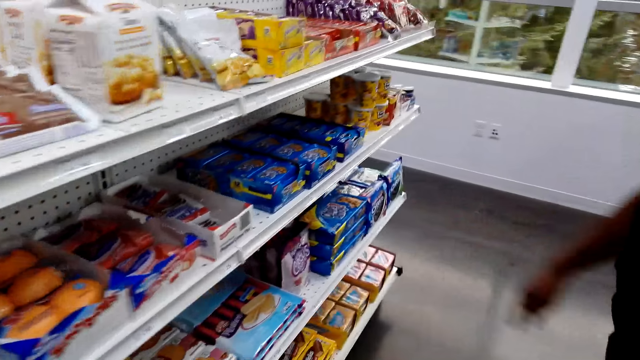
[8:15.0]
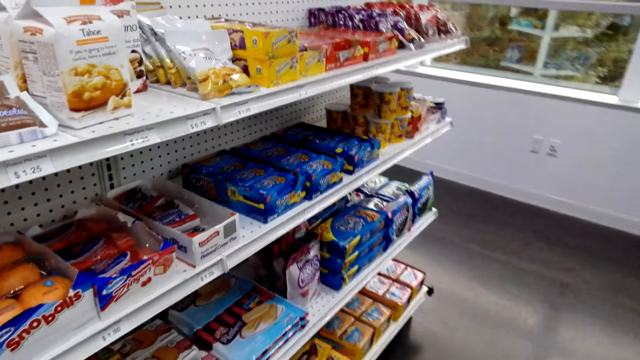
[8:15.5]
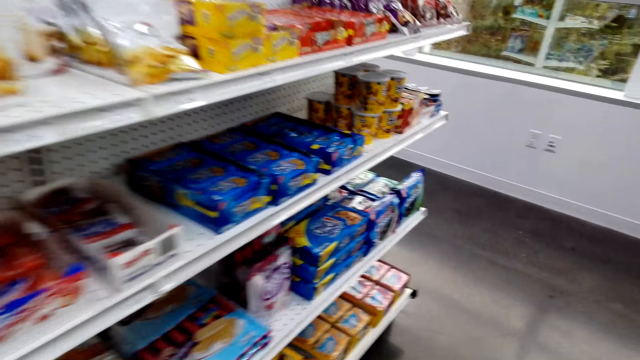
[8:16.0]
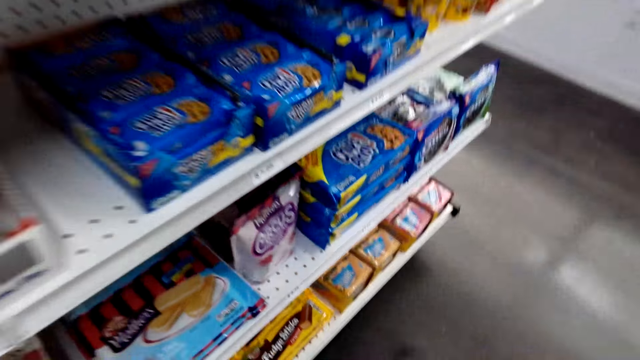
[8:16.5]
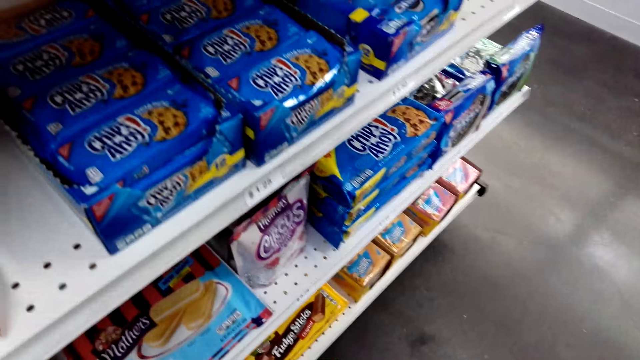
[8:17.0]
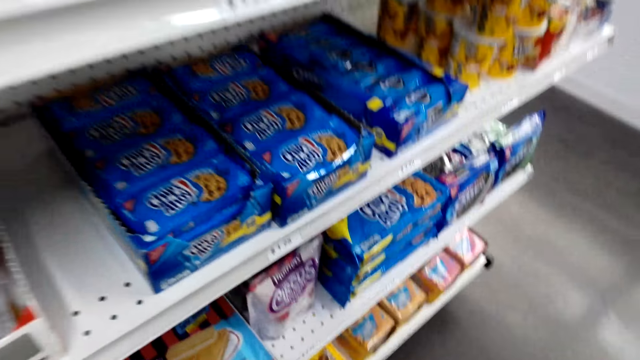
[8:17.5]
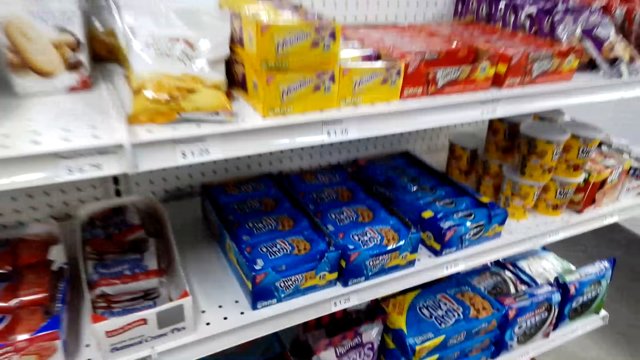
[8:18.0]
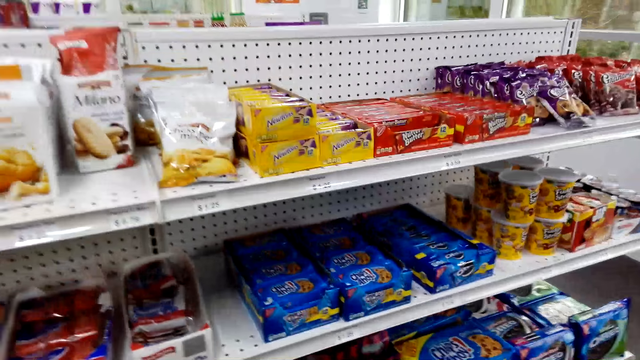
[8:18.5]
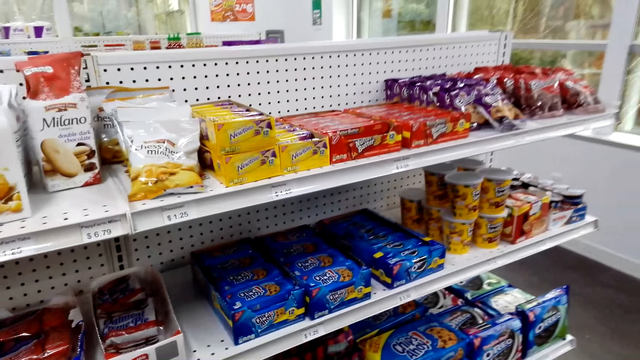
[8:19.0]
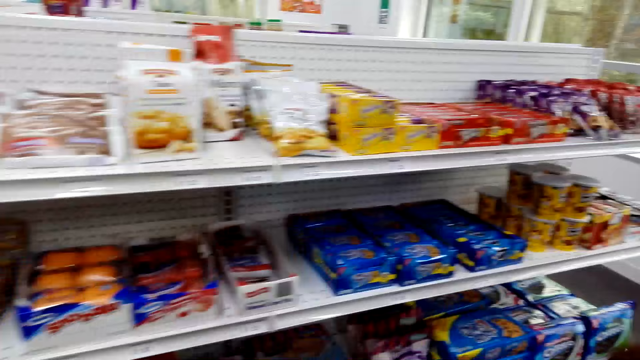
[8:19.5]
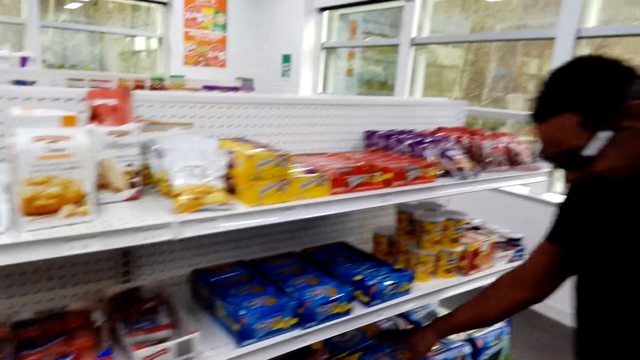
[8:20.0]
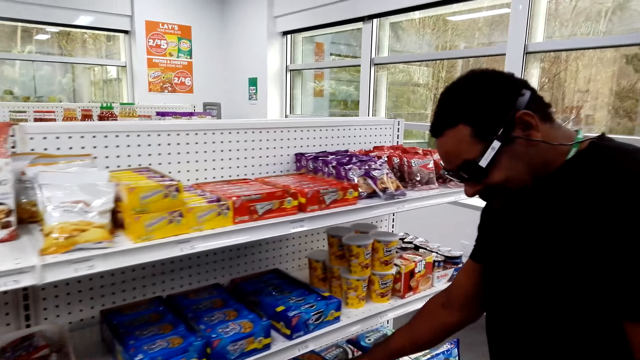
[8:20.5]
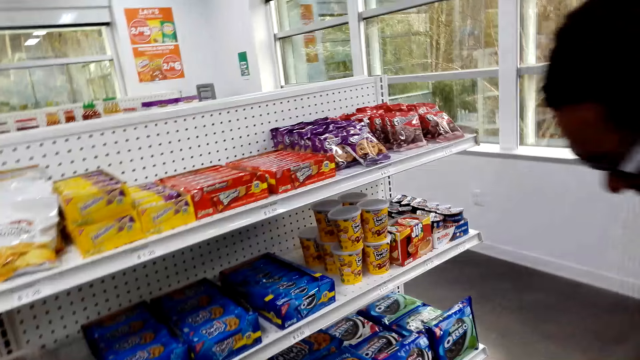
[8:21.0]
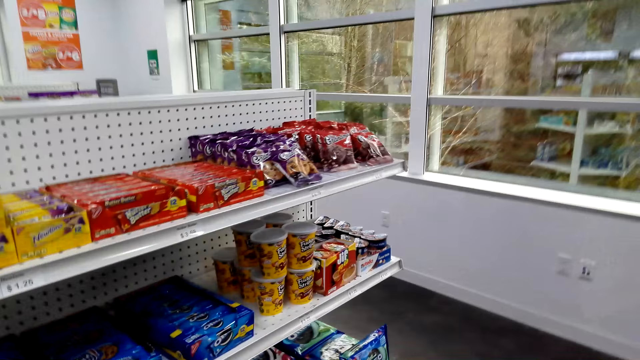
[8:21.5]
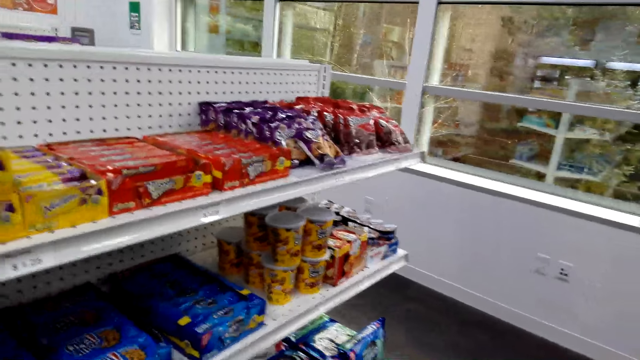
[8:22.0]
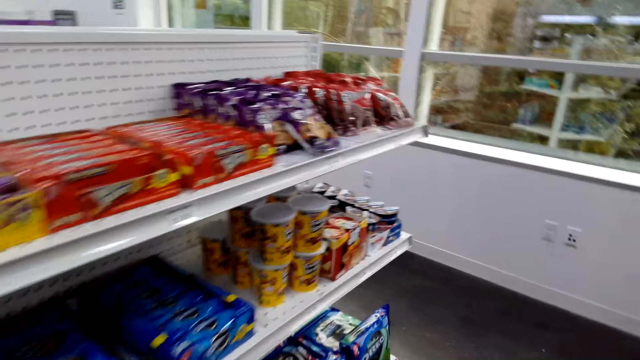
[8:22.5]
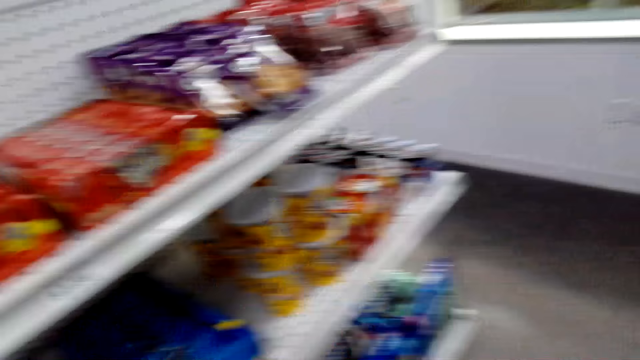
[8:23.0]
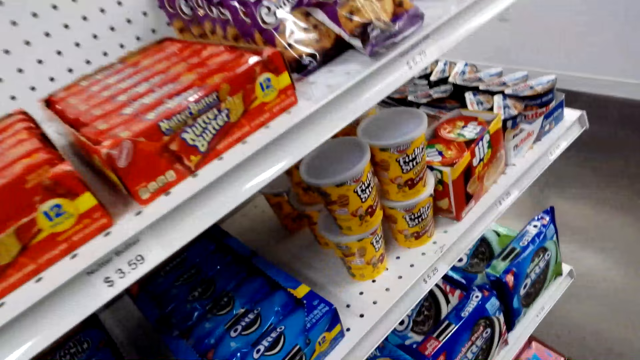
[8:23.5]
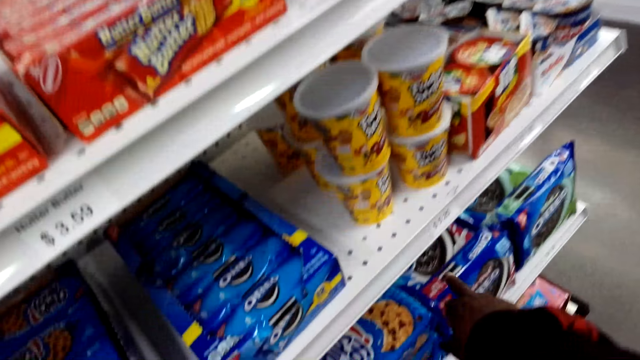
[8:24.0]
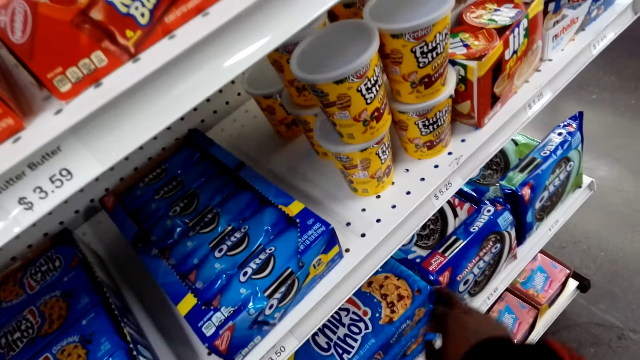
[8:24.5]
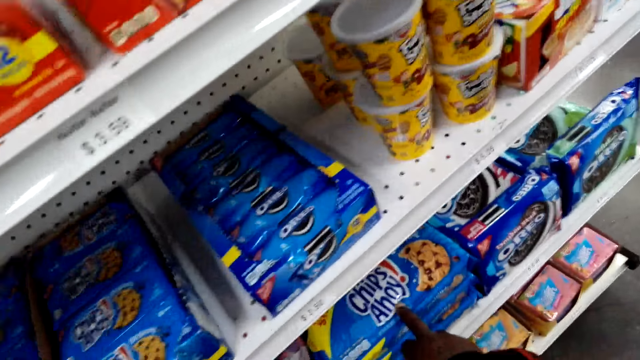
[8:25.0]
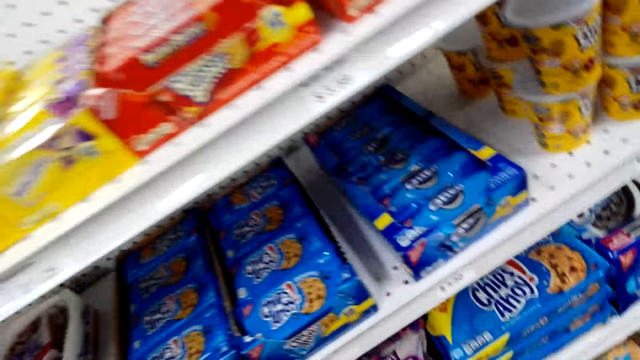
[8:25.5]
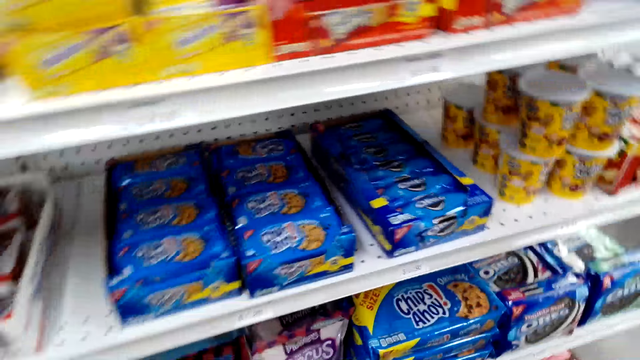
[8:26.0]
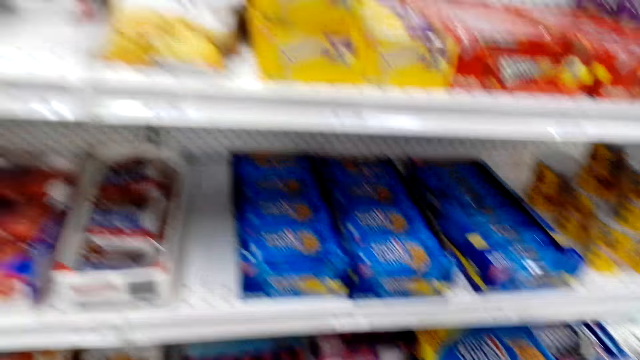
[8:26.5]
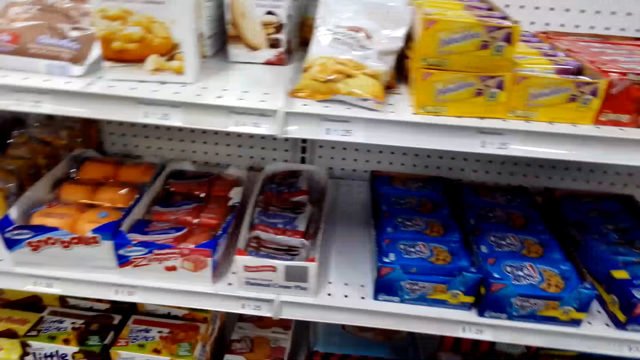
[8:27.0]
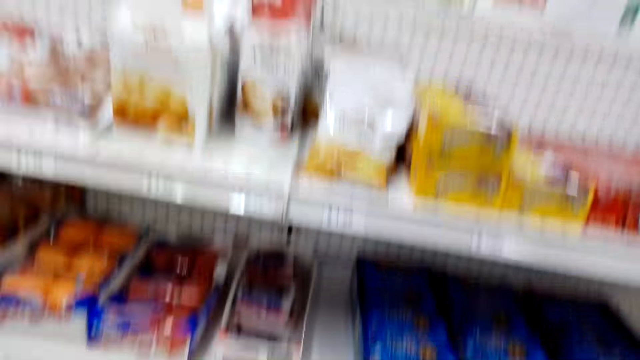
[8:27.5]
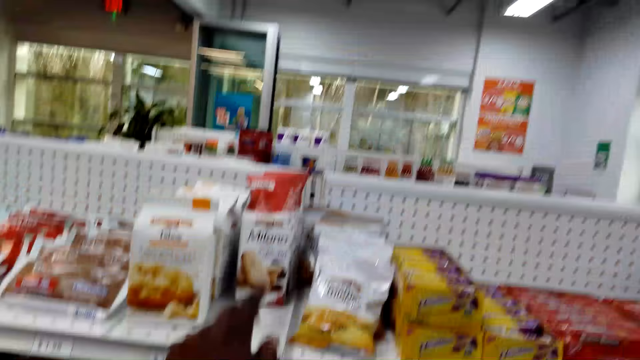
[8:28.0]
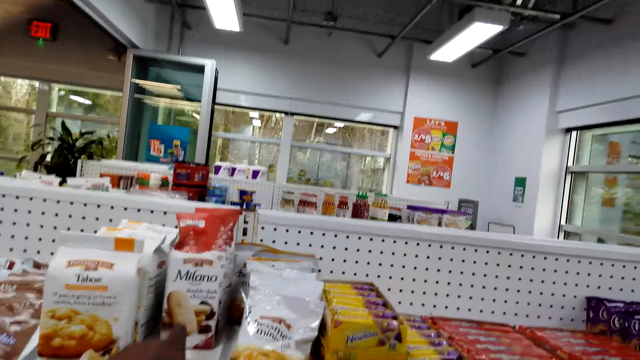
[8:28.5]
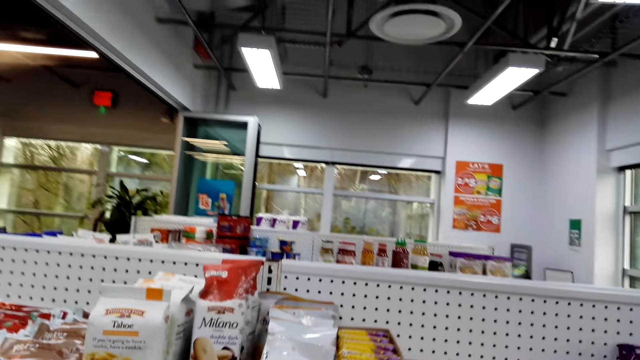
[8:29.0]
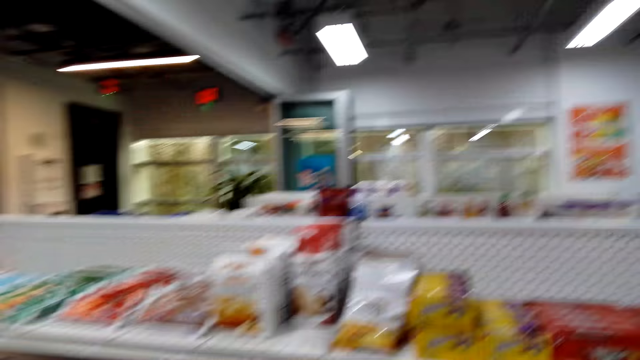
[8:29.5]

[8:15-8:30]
A man points at the shelf. The camera wearer points at the snacks on the shelf. They check out the snacks on the shelf.

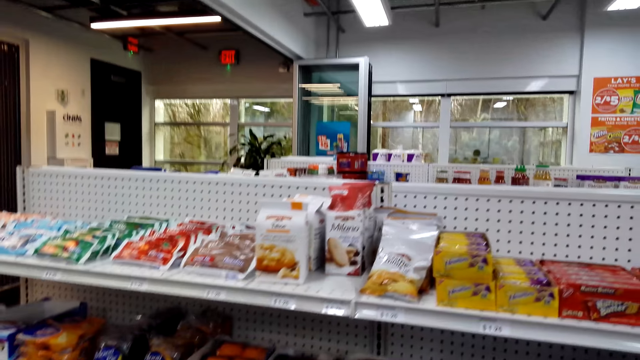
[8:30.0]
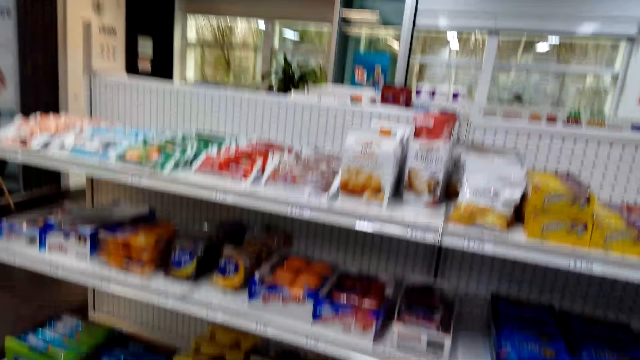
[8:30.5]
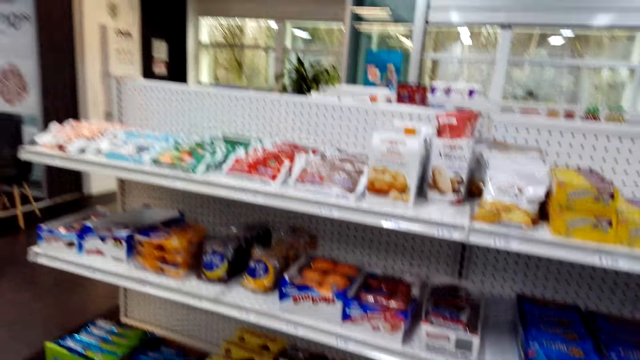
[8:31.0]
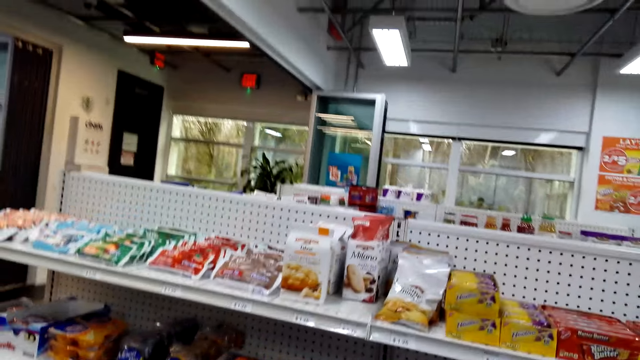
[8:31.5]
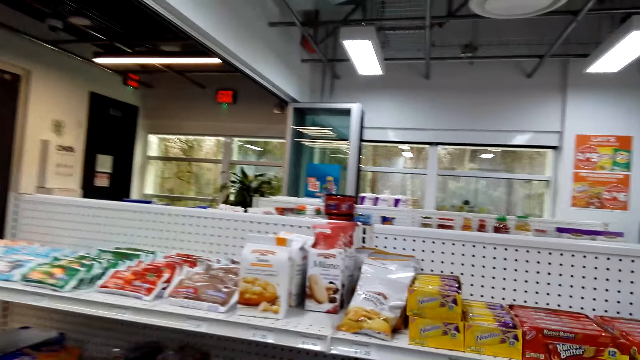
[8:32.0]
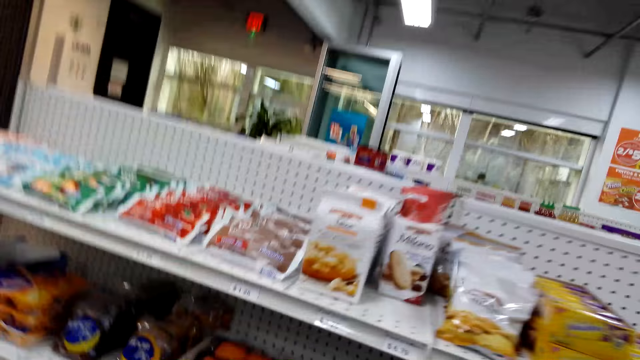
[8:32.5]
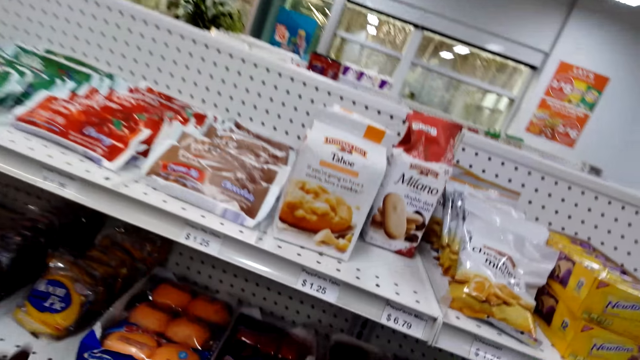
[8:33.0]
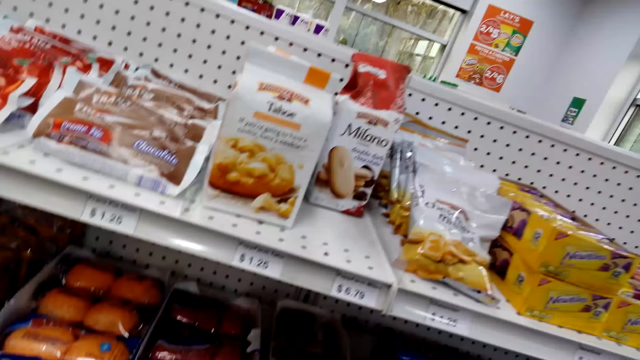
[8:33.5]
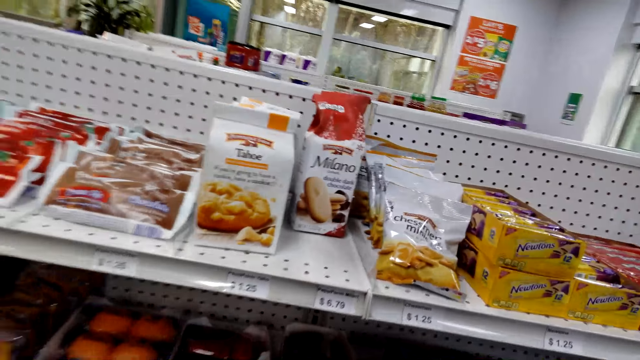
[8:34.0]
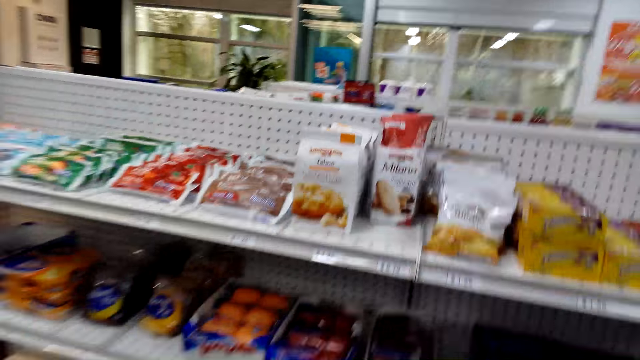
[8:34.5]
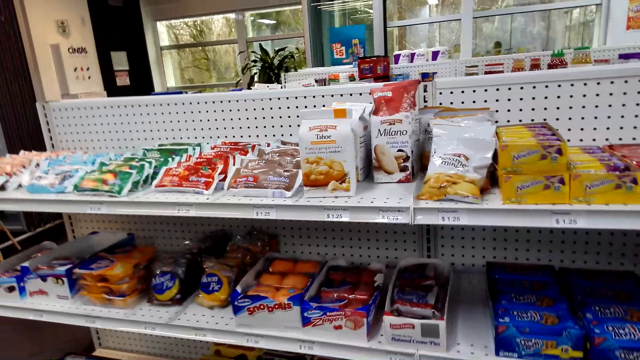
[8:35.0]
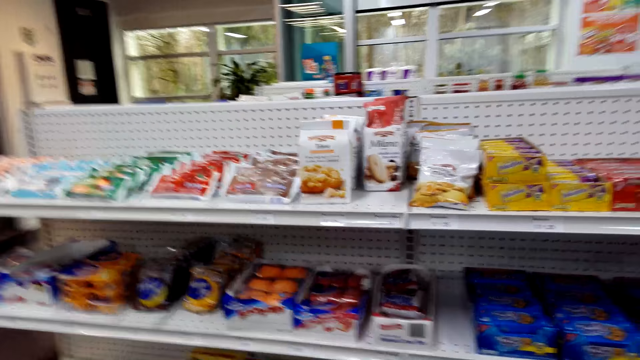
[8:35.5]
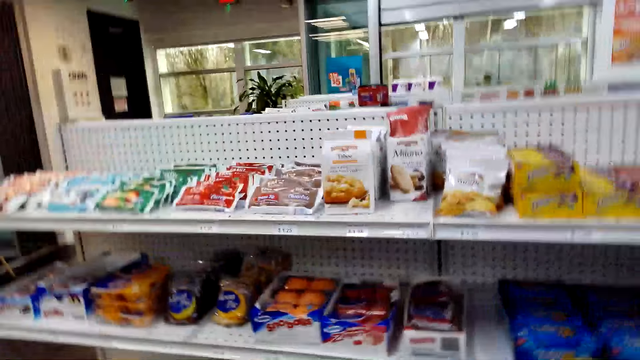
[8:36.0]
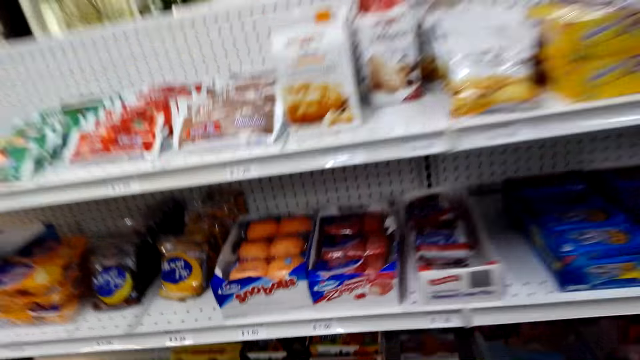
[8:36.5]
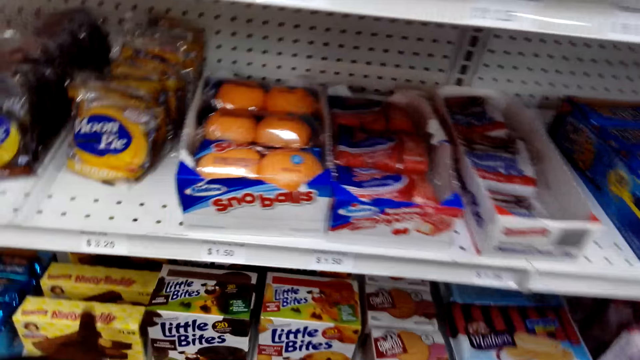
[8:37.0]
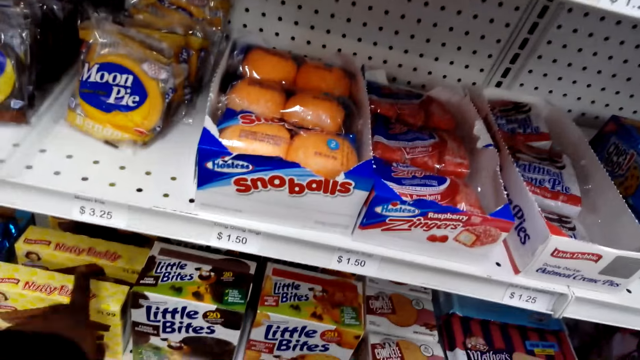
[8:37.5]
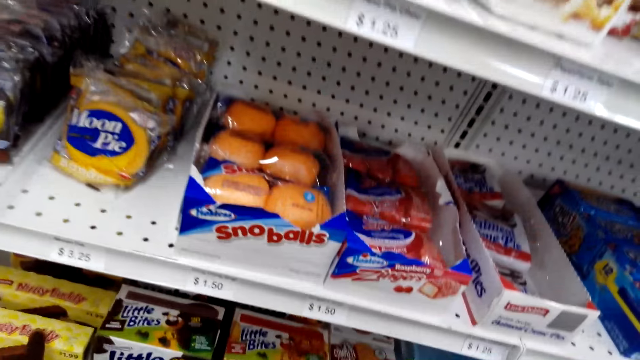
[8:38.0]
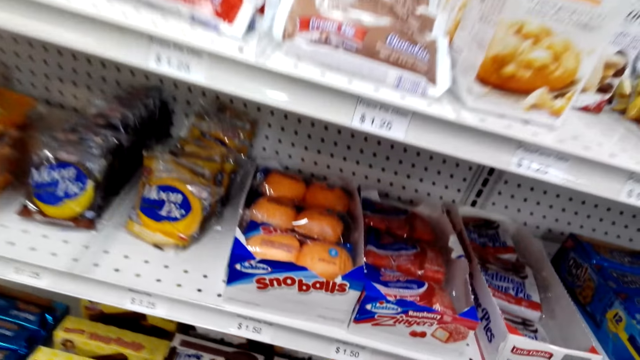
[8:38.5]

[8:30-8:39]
The camera wearer talks to a man.
